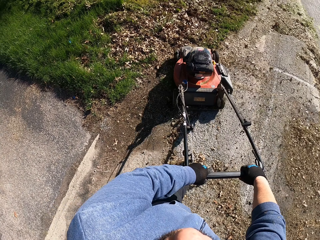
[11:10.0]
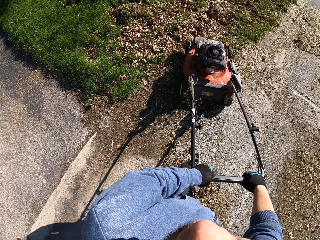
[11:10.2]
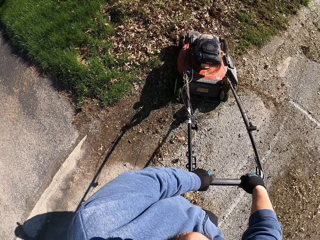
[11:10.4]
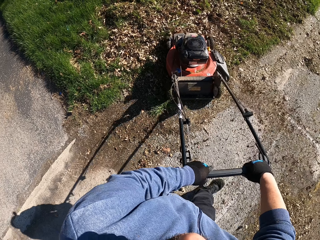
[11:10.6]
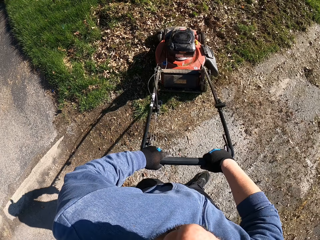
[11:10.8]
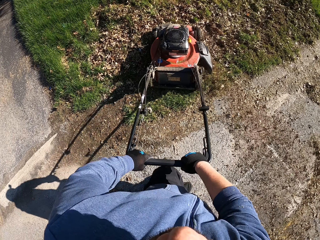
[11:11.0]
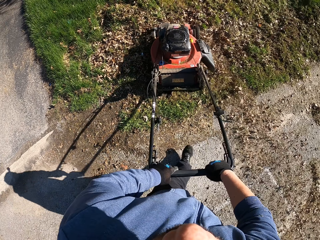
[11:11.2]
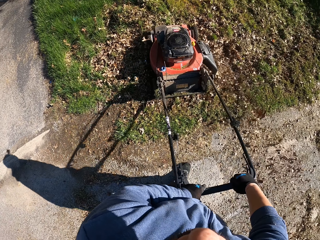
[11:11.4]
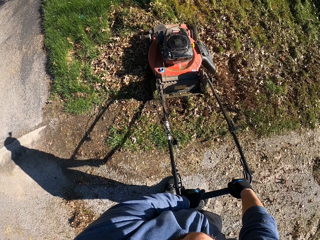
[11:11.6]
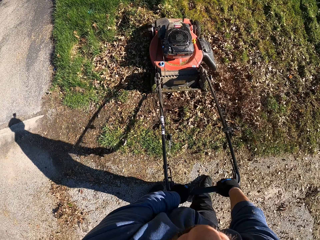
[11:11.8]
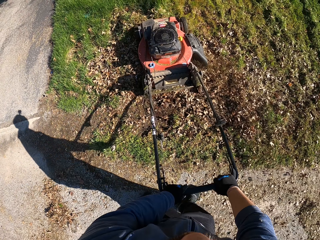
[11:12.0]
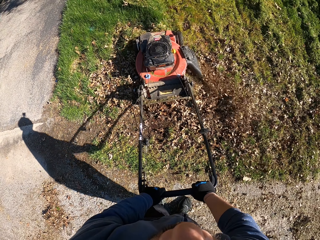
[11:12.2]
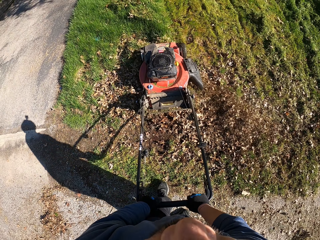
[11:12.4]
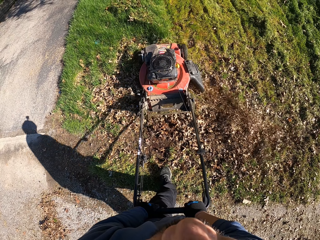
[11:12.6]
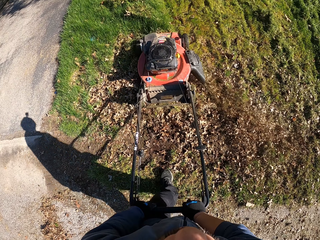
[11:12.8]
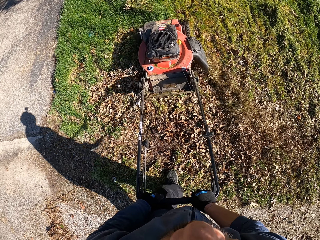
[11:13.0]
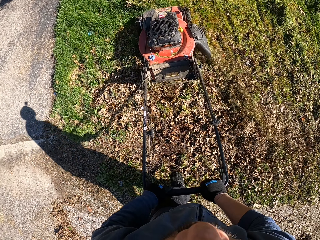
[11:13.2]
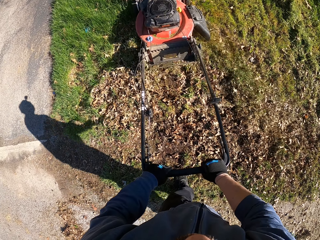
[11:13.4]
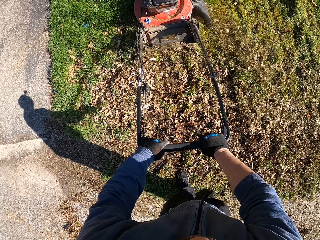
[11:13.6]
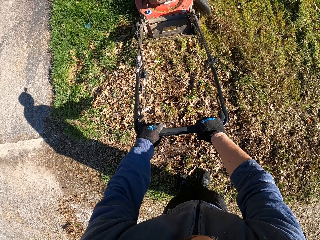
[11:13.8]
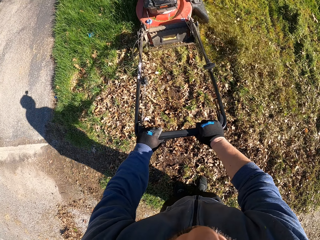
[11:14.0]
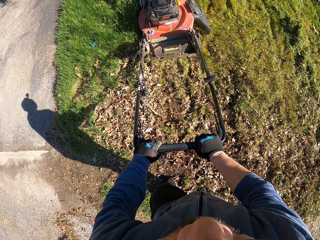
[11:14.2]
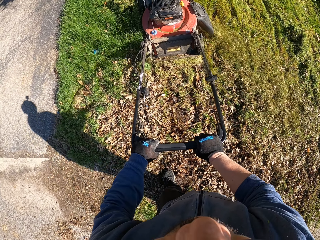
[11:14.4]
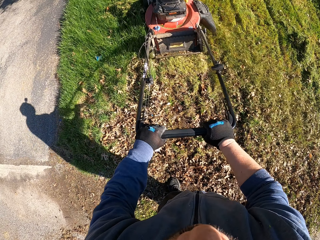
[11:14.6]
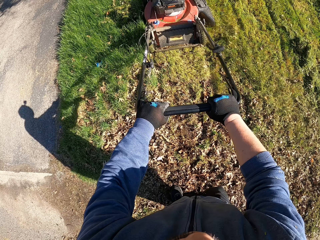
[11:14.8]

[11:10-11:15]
The camera wearer cuts grass with the lawn mower.

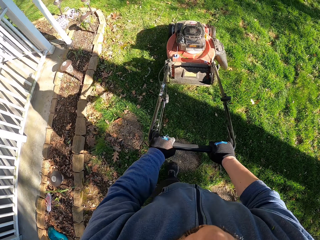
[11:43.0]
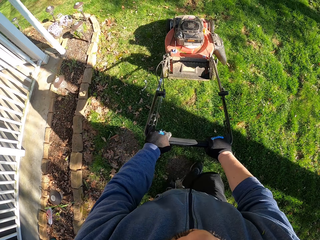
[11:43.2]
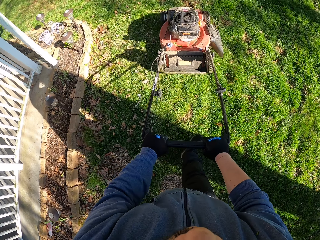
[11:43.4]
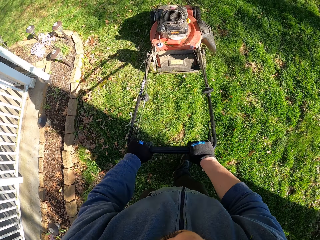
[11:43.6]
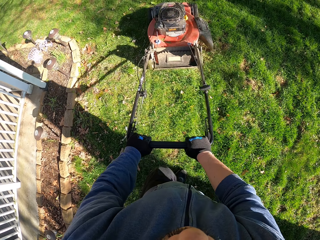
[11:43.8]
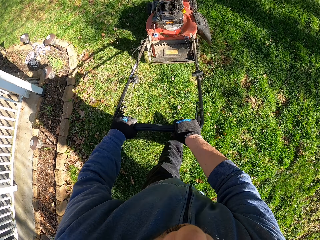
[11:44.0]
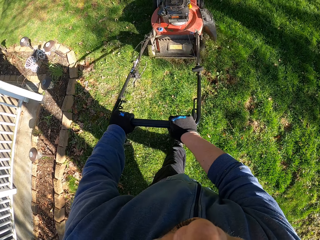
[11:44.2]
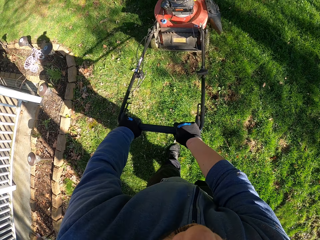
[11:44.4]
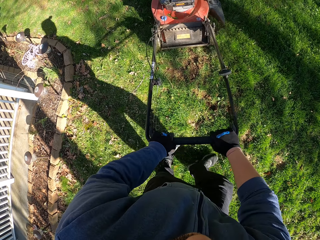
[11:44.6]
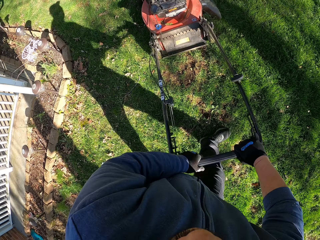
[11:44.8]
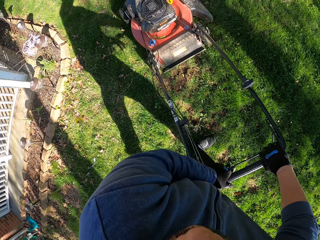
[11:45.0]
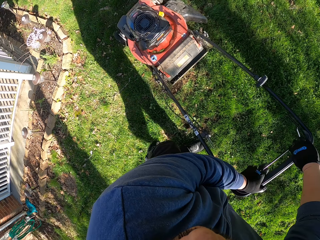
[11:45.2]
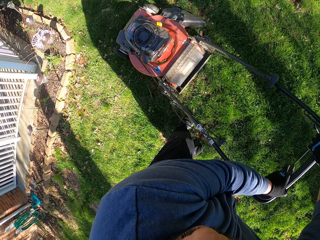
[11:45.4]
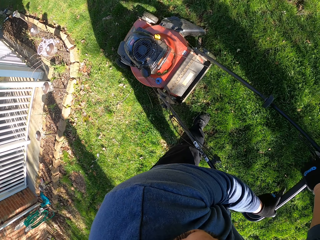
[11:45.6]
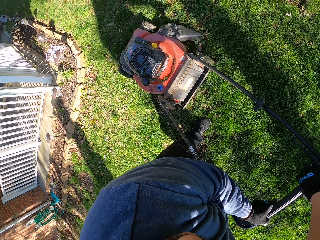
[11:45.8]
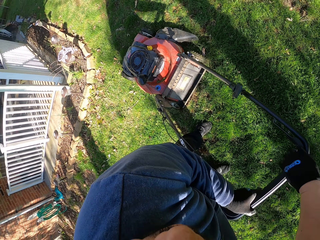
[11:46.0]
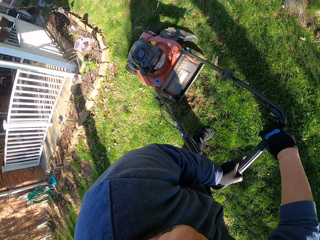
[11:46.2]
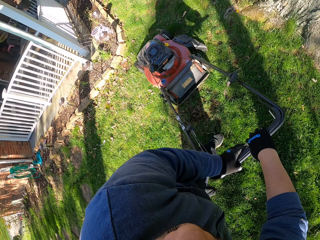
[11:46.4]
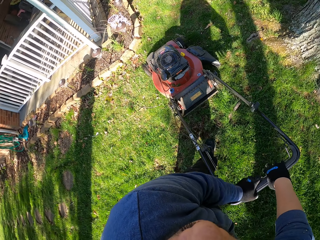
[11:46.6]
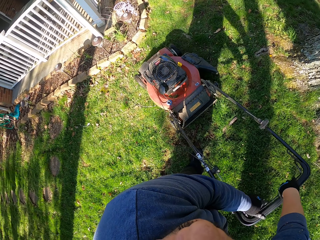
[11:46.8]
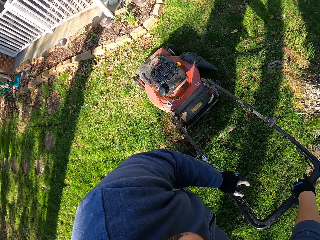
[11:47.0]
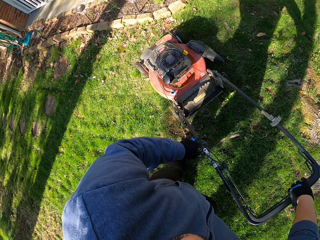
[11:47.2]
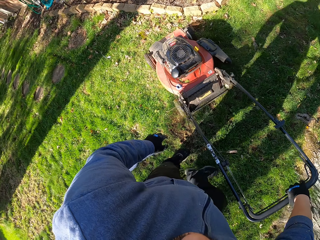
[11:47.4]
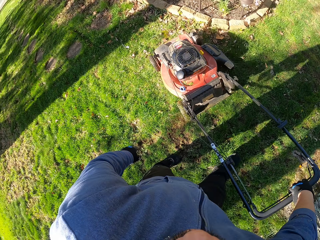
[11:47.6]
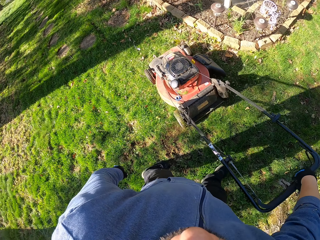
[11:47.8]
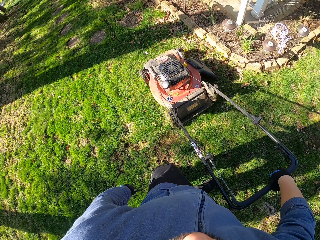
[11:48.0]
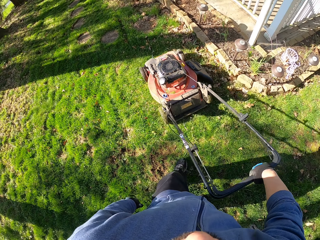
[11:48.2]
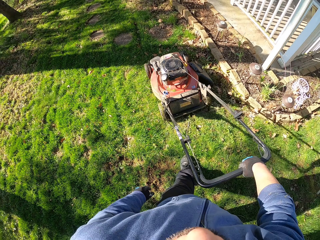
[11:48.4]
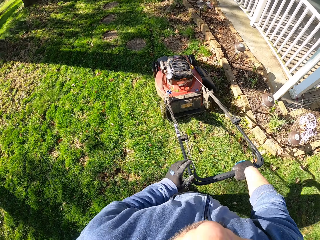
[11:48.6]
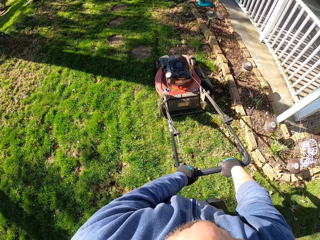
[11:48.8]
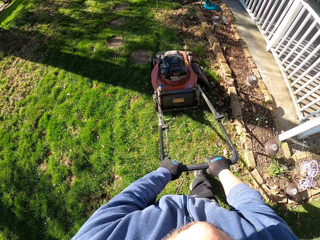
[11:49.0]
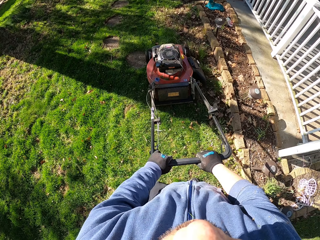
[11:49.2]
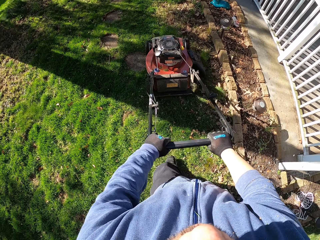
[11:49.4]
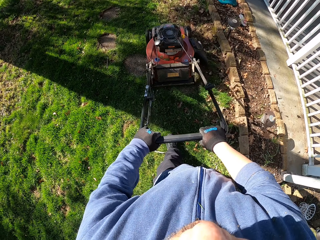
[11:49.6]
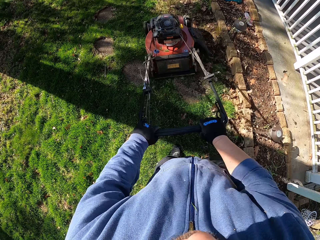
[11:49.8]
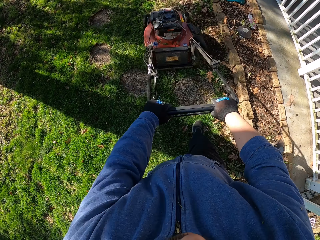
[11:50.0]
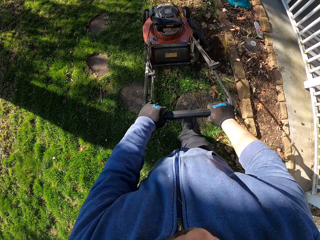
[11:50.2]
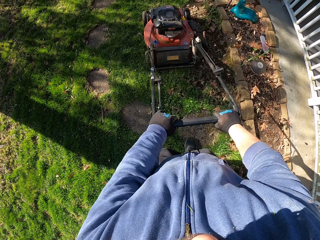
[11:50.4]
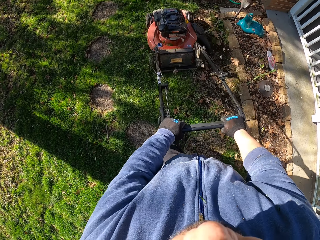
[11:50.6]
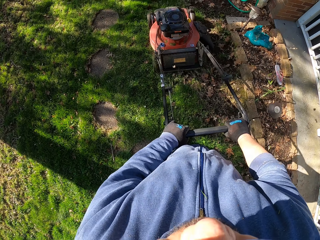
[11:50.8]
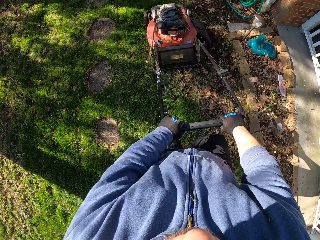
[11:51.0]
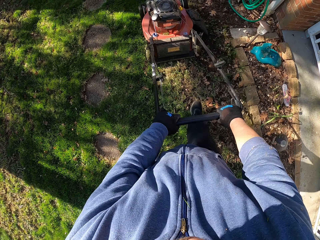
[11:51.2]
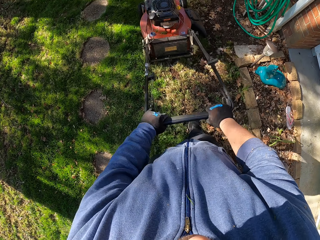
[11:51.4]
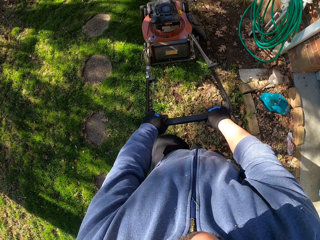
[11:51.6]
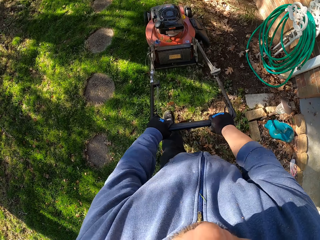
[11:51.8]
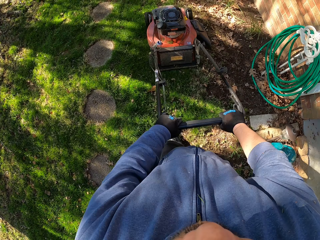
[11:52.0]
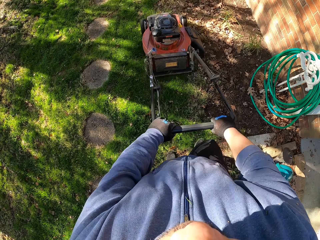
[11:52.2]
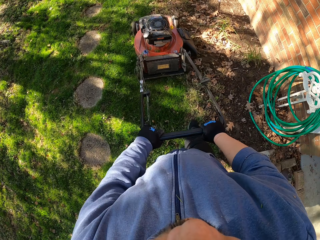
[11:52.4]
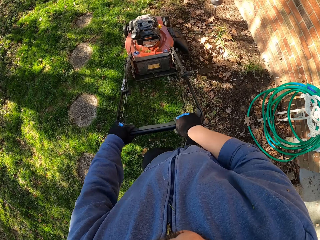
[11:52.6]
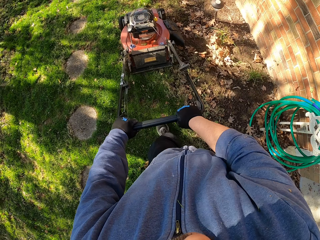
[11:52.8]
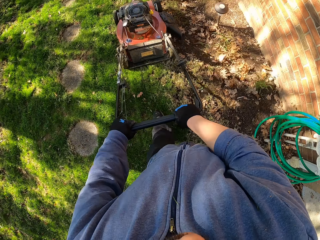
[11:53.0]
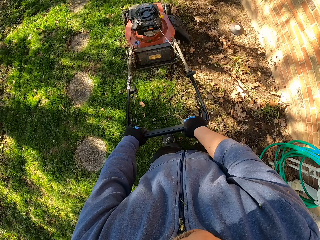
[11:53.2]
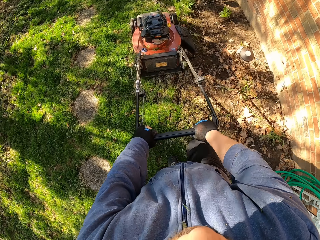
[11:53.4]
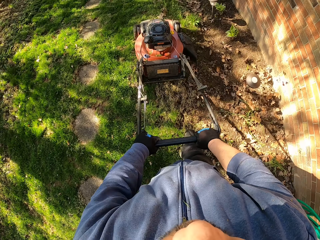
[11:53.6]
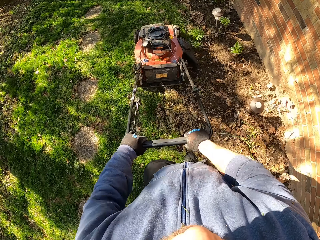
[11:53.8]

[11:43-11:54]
The camera wearer makes a U-turn with the lawn mower. They cut grass with the lawn mower. They hold the lawn mower with both hands.

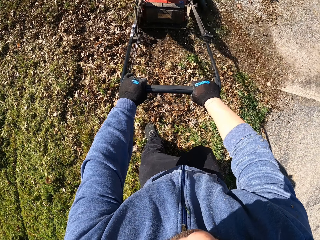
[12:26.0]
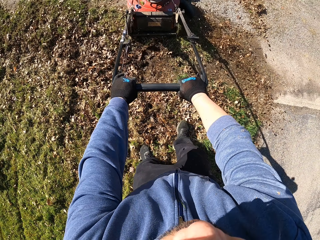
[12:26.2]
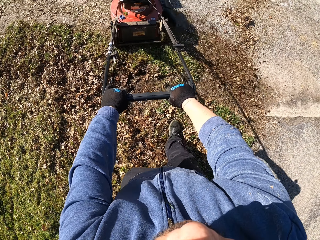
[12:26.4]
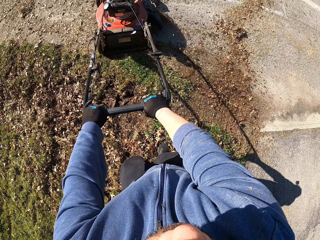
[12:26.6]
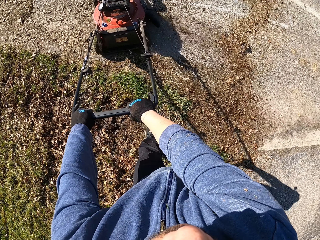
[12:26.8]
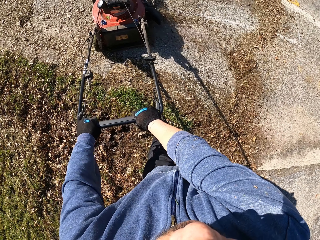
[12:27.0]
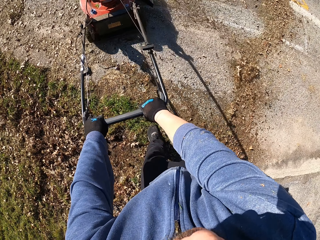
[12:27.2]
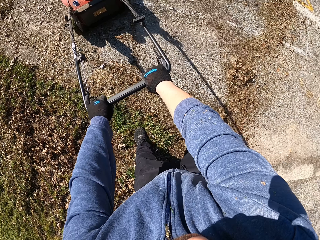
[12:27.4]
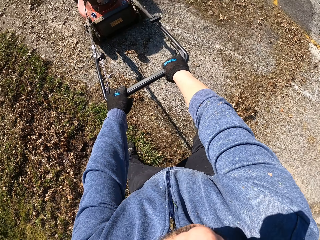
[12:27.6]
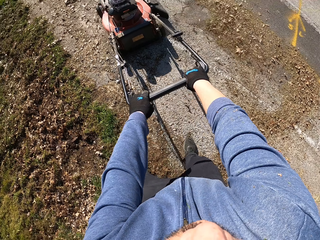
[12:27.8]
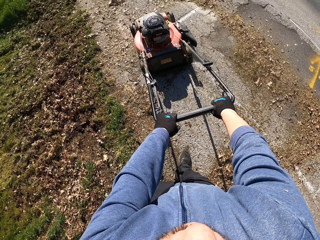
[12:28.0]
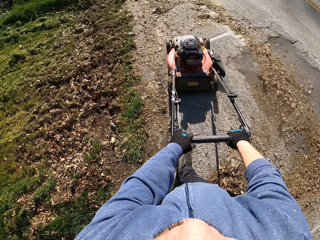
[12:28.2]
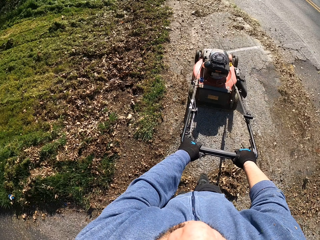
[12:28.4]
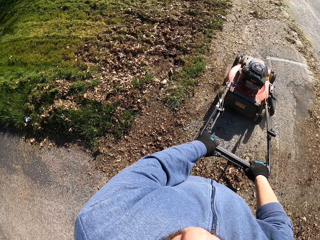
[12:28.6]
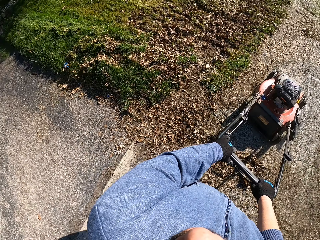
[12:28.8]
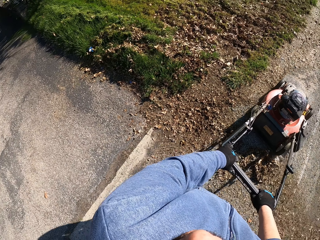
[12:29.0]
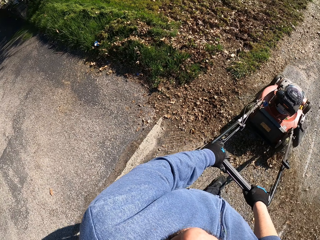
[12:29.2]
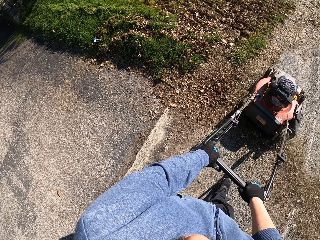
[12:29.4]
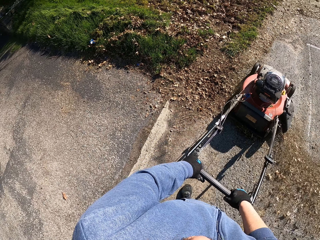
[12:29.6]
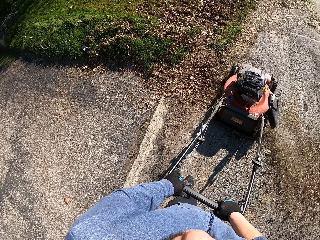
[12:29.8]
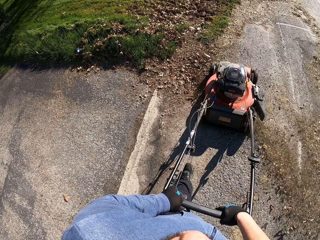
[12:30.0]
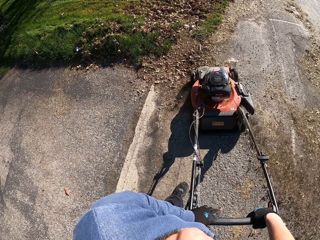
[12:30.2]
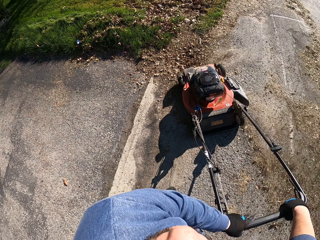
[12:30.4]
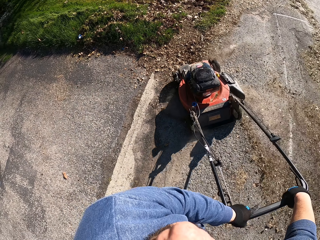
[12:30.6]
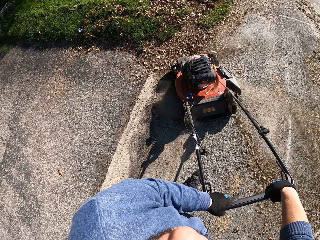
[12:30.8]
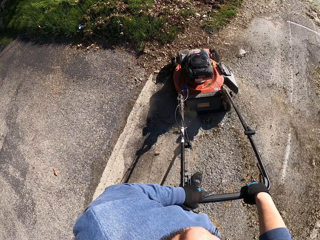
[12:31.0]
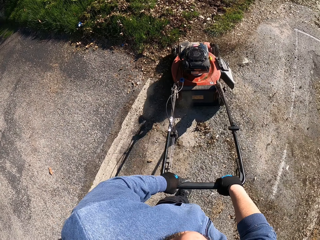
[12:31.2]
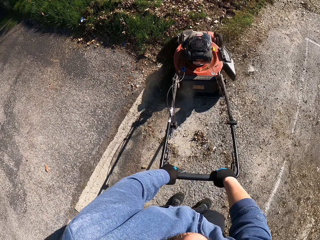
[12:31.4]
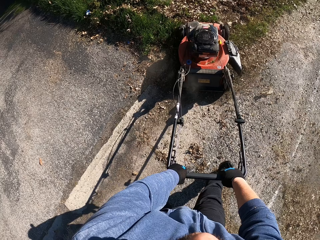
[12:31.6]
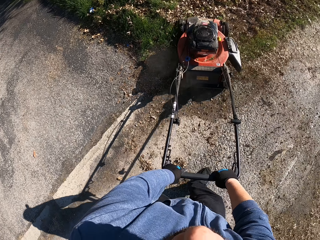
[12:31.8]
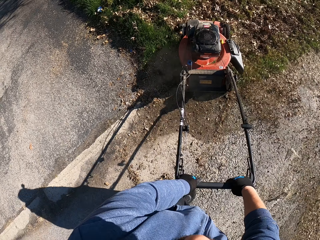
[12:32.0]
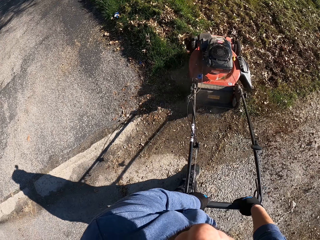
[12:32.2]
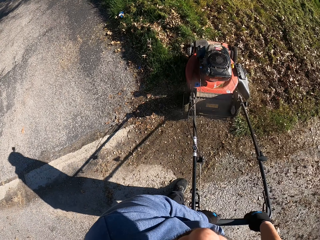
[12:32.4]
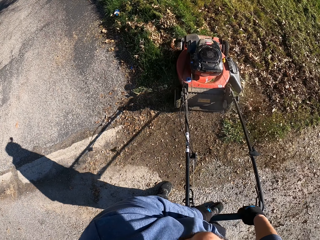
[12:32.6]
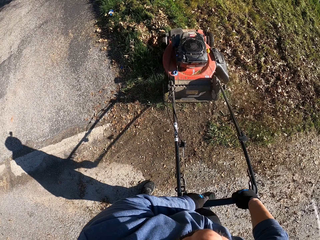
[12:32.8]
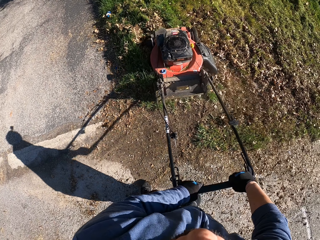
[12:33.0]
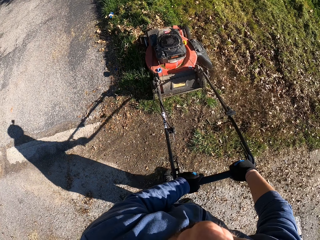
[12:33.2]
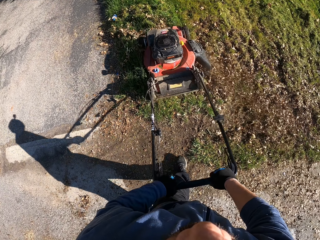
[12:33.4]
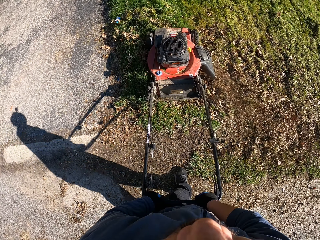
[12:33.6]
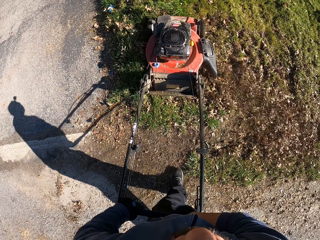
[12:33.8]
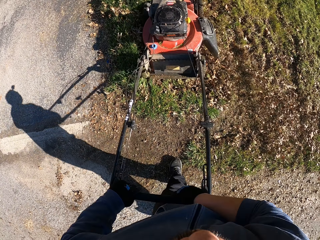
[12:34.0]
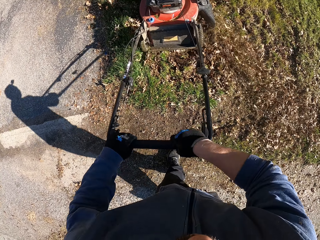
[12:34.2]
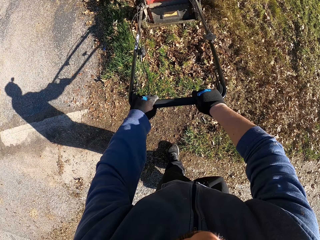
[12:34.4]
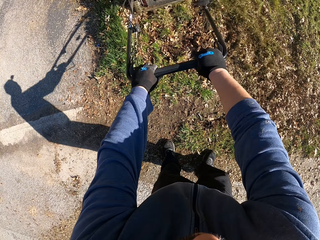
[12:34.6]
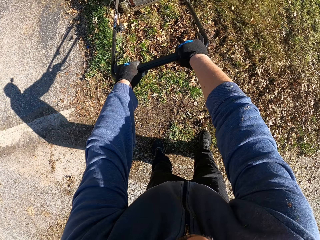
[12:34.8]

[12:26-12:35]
The camera wearer makes a turn. They cut grass with the lawn mower.
